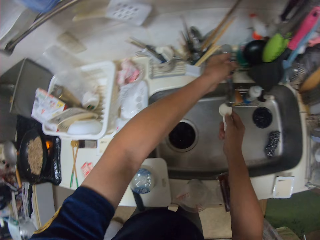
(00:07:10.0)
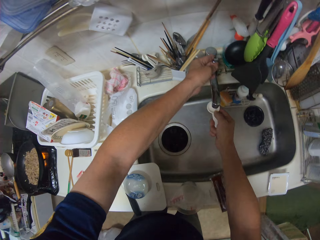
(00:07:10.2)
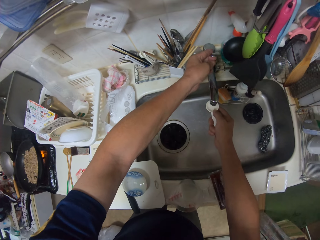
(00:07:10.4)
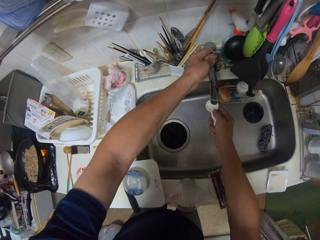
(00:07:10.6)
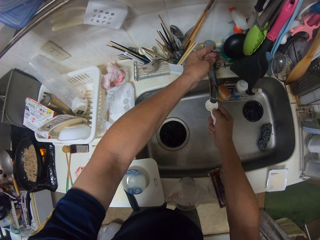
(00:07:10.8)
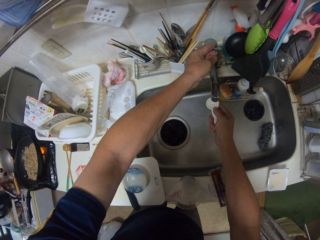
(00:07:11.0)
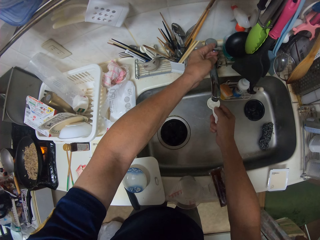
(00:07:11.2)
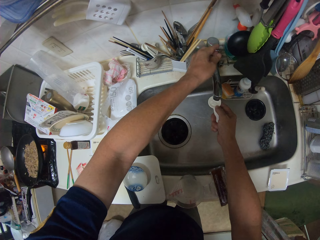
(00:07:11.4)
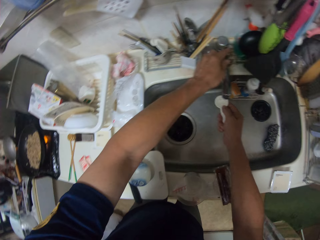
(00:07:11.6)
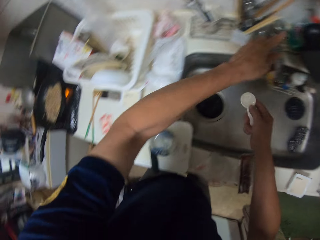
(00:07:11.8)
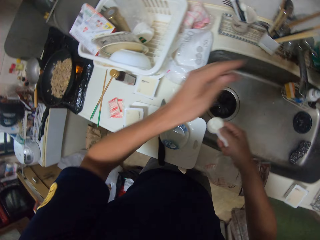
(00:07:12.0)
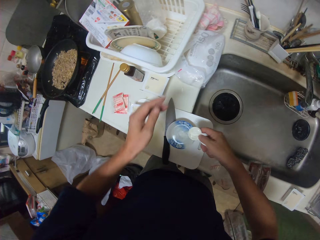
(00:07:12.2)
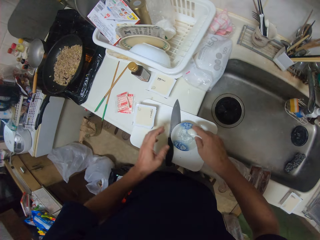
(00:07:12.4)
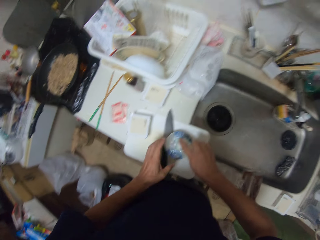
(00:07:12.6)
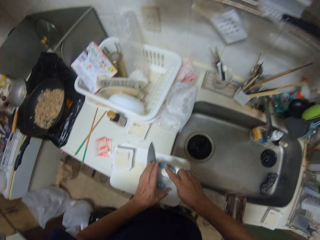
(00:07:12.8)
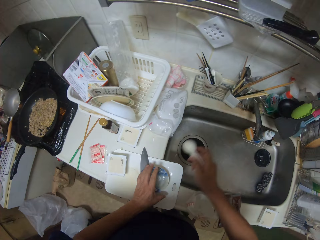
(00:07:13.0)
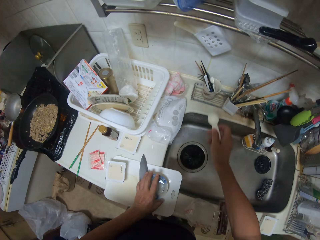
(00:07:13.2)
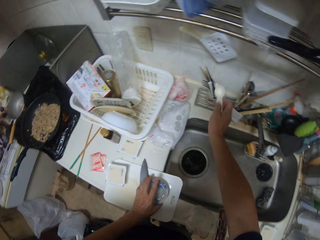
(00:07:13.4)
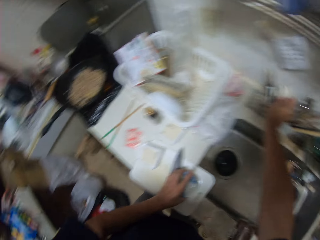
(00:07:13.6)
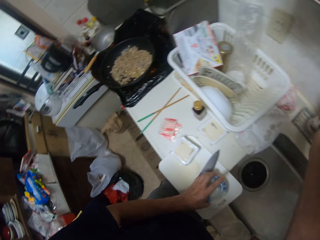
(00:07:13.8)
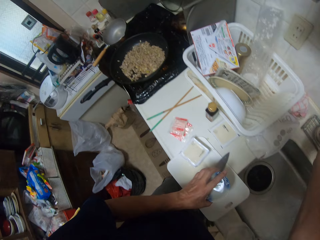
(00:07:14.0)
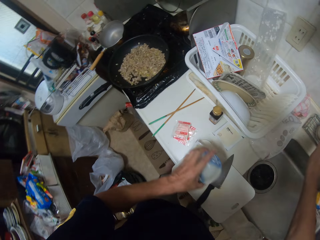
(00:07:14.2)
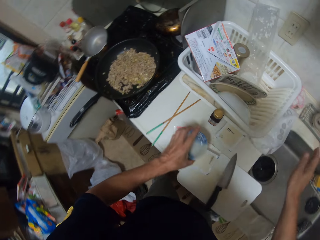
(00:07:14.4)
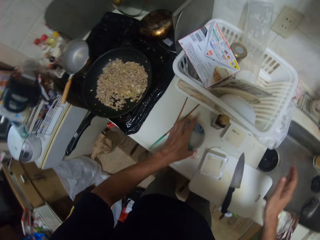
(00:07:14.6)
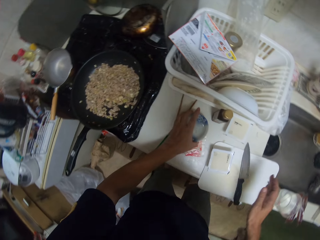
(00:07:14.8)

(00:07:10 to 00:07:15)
The camera wearer pours the water from the spoon into the bowl. They open a tap, fill a measuring spoon with water, and close the tap. They pour the water from the spoon into the bowl. They hold the bowl. They drop the spoon into a cup. They pick up the bowl.

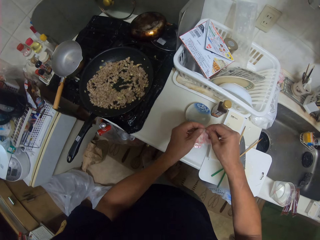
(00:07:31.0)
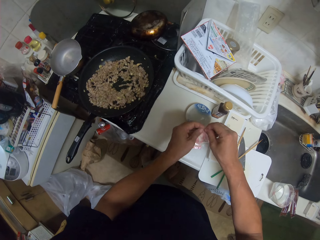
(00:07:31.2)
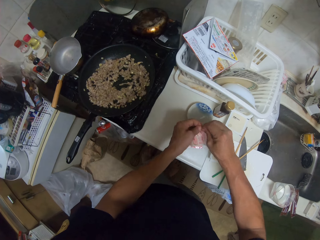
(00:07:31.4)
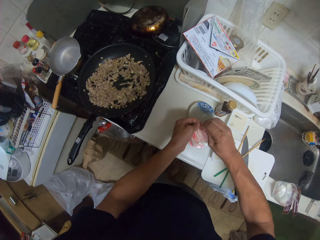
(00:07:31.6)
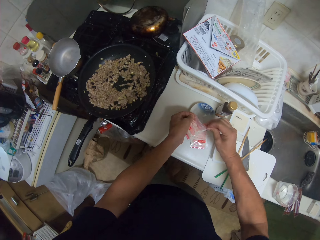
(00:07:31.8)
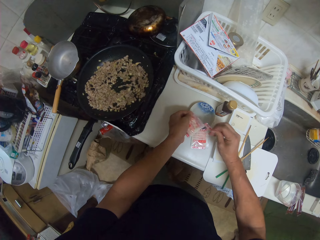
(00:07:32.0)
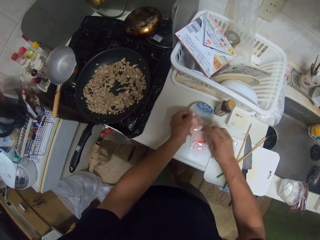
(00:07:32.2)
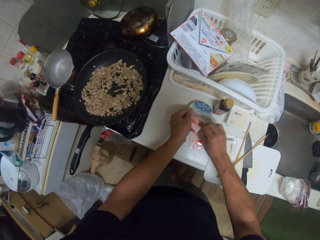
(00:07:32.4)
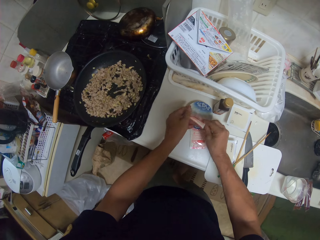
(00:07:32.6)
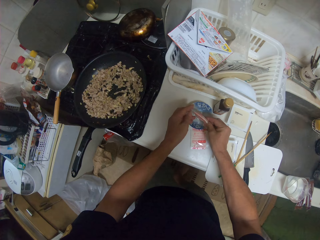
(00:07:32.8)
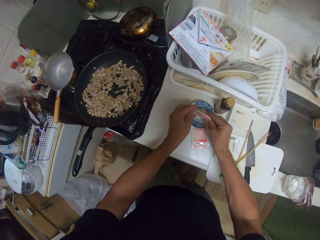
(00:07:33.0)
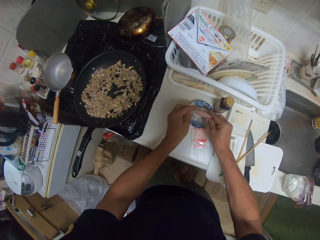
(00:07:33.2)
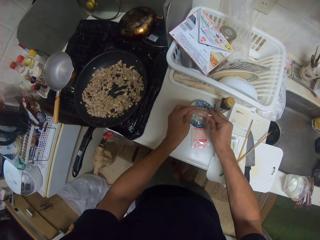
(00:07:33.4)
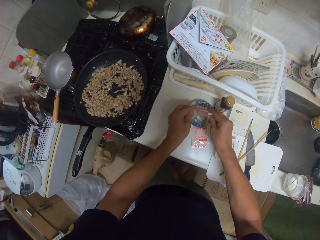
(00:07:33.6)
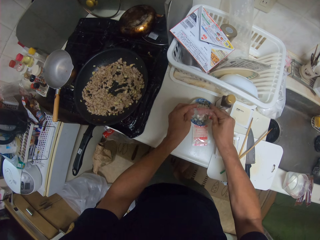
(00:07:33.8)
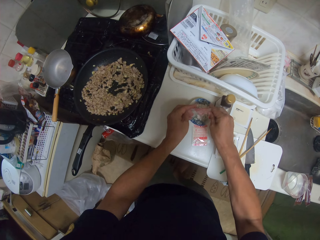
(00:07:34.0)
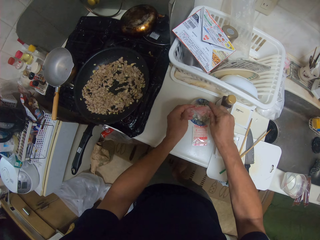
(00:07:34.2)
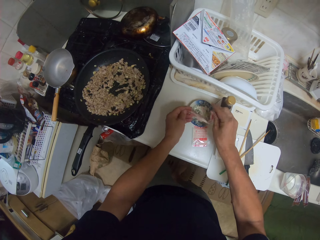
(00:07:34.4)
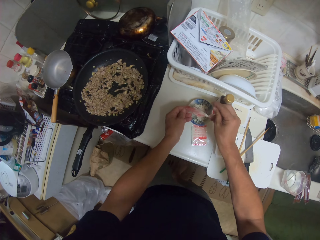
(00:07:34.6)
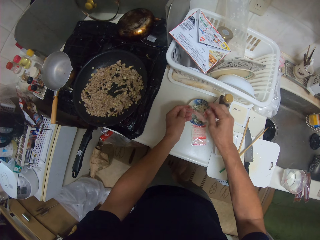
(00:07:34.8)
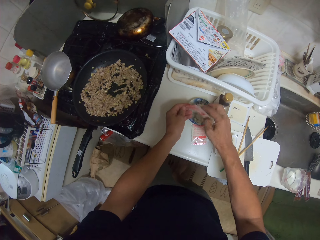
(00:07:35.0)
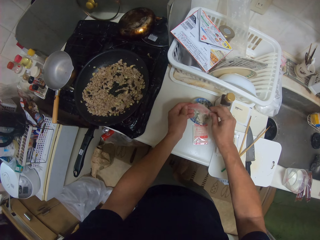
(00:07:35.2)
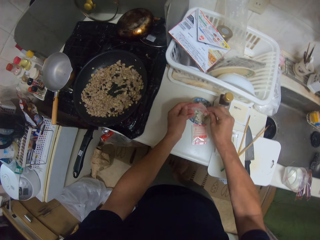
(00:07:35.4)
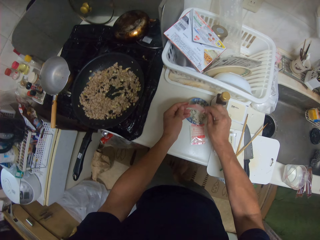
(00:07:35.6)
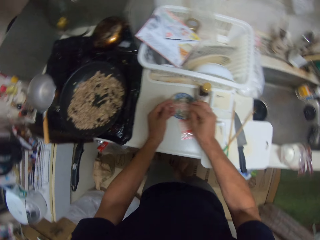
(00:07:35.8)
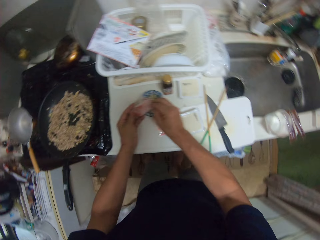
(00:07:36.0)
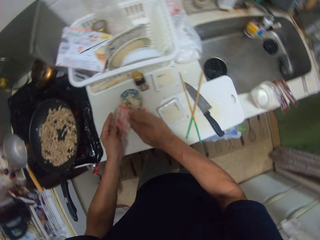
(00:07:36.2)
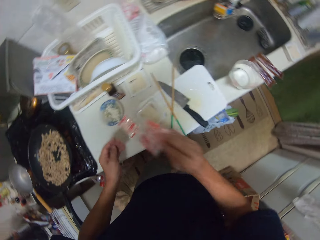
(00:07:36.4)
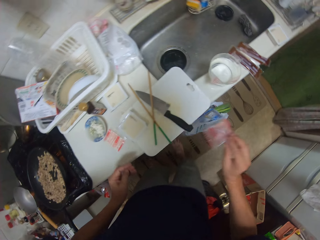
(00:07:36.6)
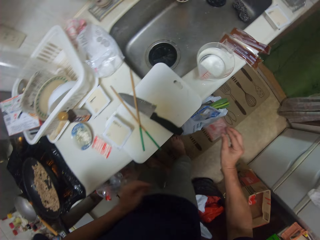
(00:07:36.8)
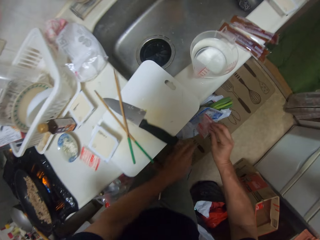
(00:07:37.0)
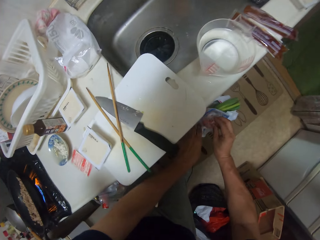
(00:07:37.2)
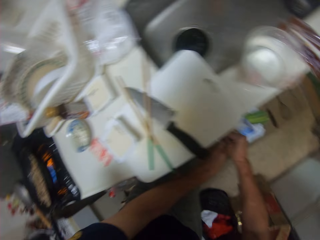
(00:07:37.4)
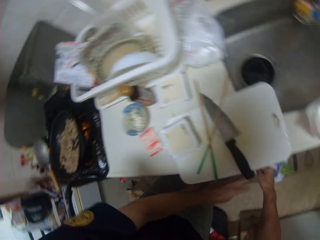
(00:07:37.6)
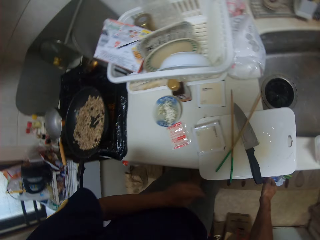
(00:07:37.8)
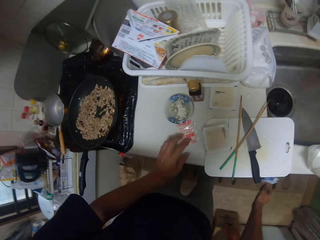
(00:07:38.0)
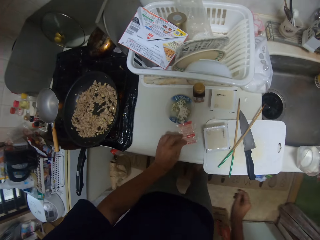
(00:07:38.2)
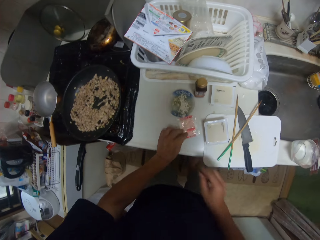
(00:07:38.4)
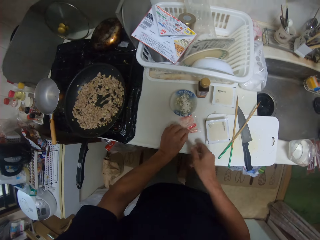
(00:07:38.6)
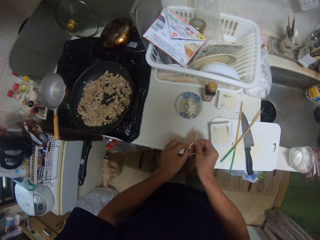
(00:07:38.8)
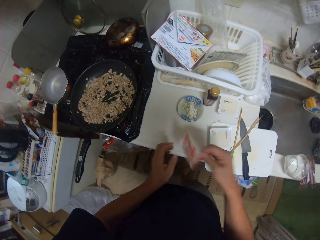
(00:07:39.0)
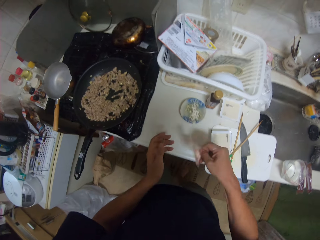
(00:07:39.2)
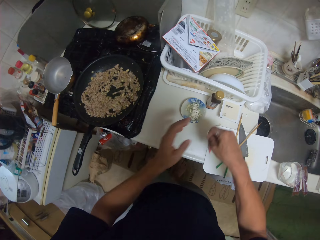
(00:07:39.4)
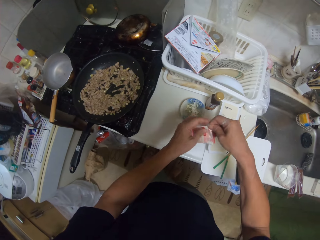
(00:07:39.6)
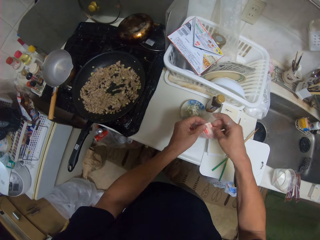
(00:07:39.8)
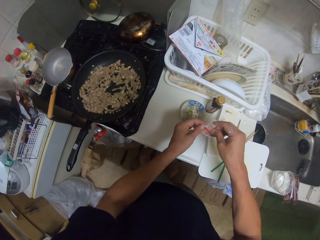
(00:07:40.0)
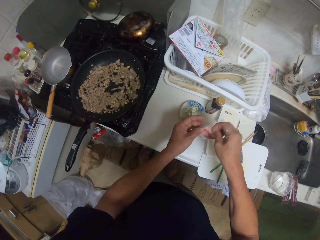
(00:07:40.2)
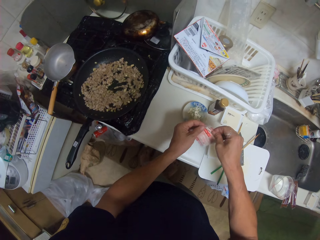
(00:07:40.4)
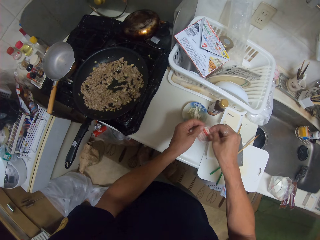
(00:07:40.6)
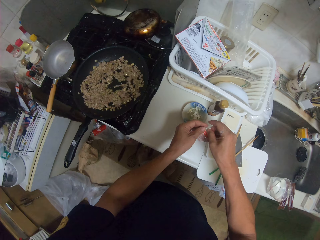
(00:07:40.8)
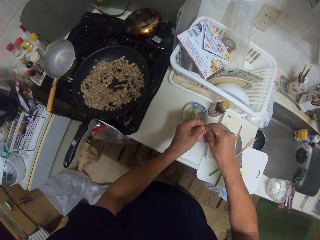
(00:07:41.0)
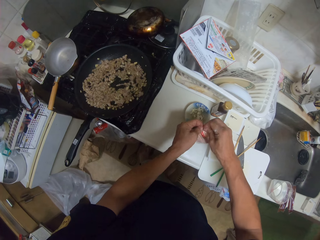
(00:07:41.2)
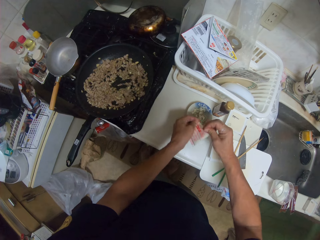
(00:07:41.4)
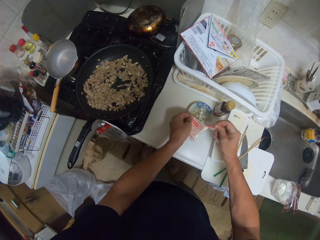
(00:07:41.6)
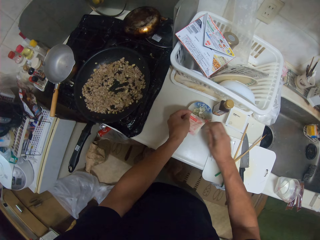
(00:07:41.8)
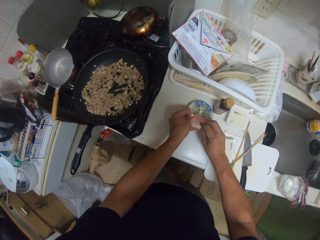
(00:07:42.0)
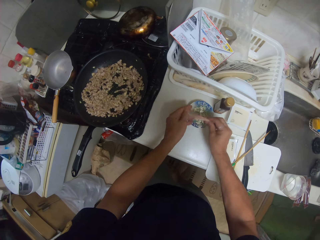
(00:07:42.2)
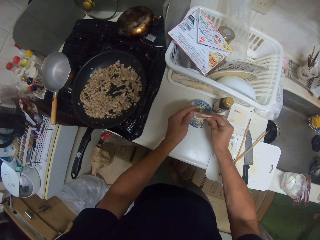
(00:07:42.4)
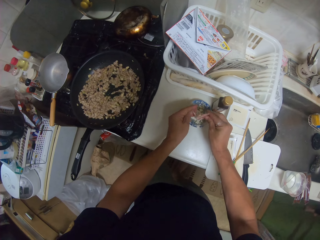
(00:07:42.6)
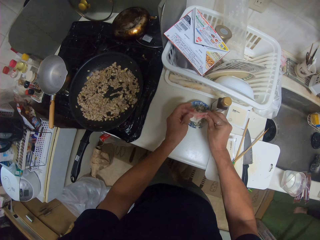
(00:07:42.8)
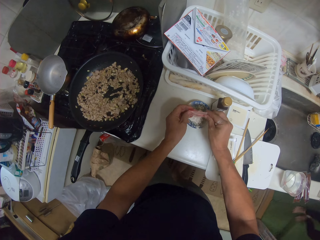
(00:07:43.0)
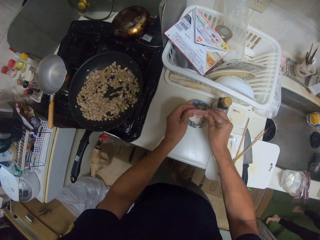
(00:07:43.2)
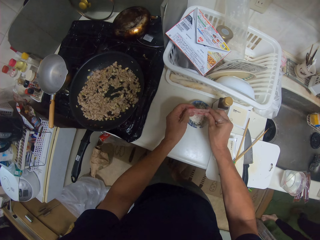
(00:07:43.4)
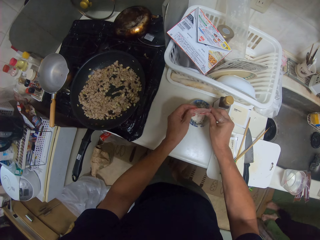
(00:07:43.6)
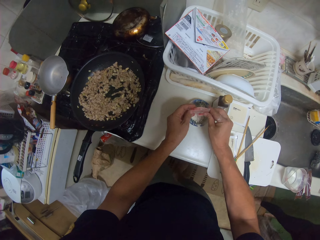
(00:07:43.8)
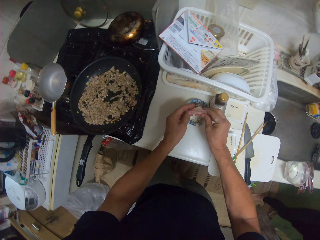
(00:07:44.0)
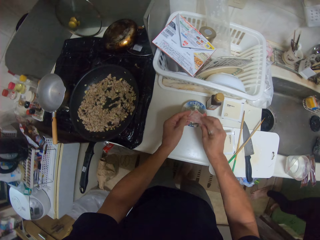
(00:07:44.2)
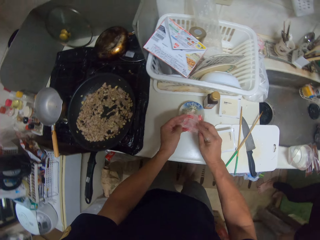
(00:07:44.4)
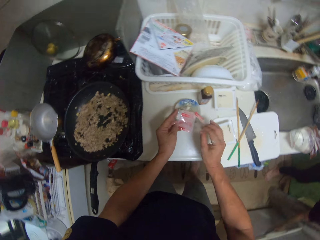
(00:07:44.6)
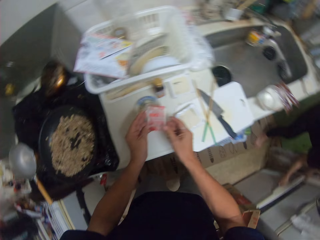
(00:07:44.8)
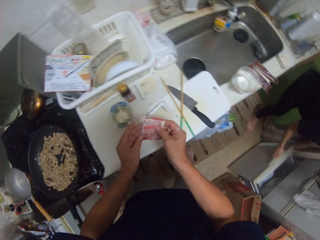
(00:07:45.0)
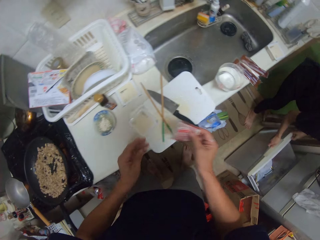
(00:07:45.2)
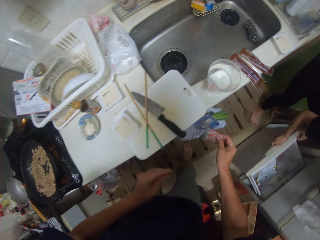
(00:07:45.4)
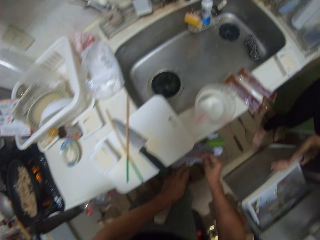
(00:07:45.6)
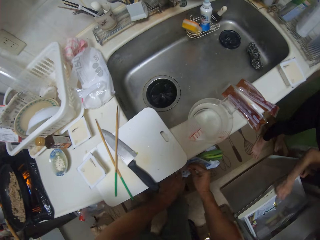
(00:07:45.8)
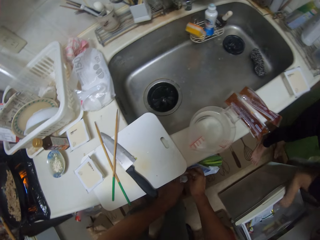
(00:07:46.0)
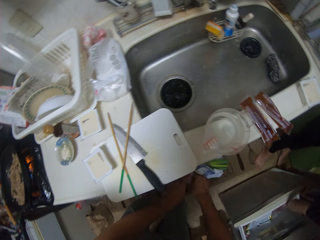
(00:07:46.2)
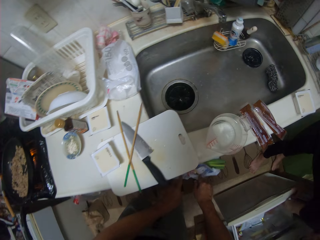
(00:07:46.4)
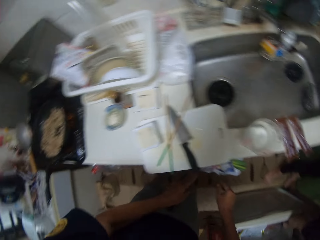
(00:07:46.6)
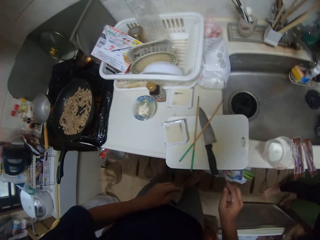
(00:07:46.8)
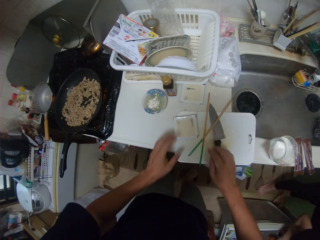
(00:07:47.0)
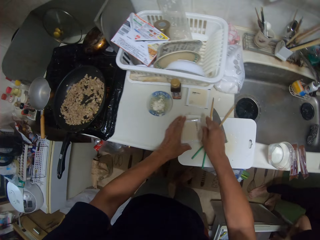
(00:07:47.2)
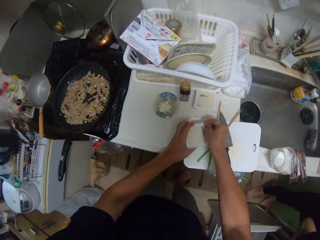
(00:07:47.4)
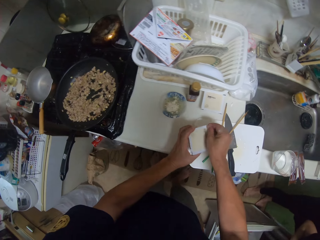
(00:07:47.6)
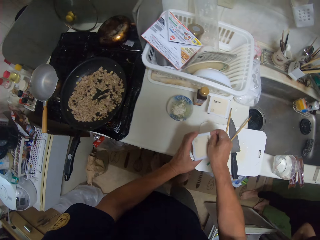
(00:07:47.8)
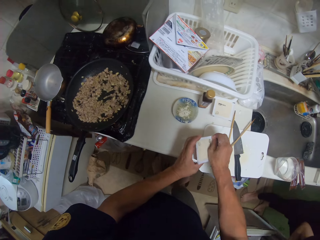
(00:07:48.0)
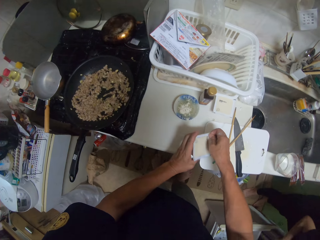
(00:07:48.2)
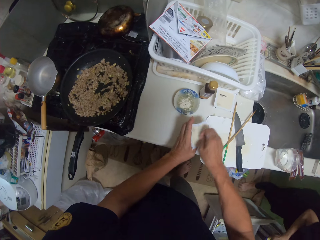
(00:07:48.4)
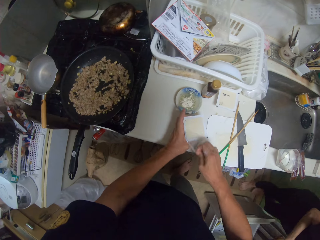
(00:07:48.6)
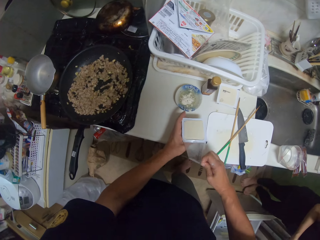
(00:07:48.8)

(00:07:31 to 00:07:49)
The camera wearer cuts a sachet of spices and opens the pack of seasoning. They pour the seasoning into a bowl. They put the empty sachet in a bin. They pick up another pack of seasoning from the kitchen slab. They flick the sachet of spices. They cut the sachet of spices and open the pack of seasoning. They pour the seasoning into the bowl. A man walks in the kitchen and pulls a drawer. The camera wearer puts the empty sachet in the bin. The man puts his hand in the drawer. The camera wearer unseals a pack of cheese. They pick up a plastic tin.
